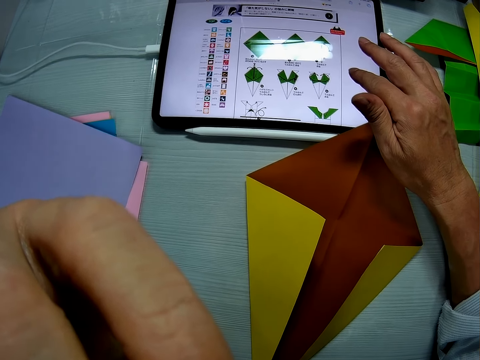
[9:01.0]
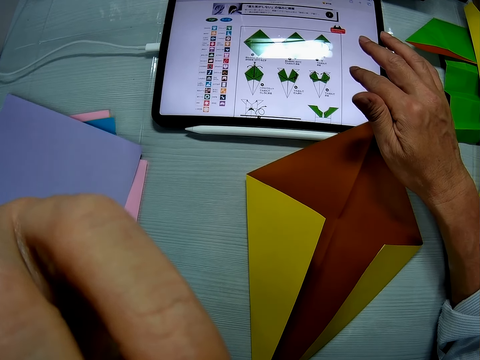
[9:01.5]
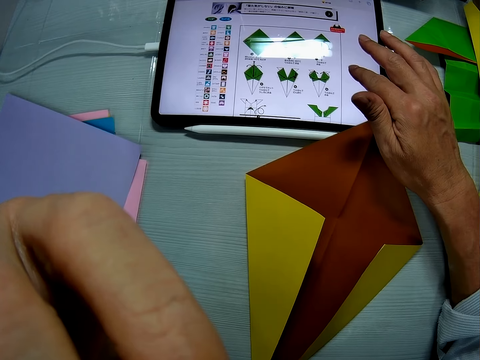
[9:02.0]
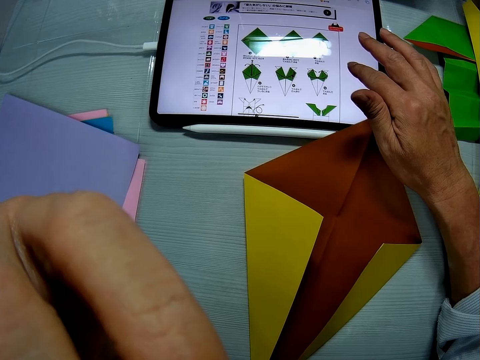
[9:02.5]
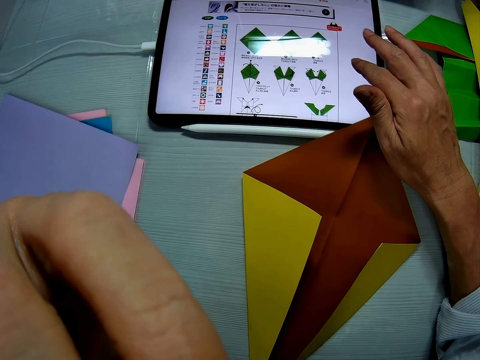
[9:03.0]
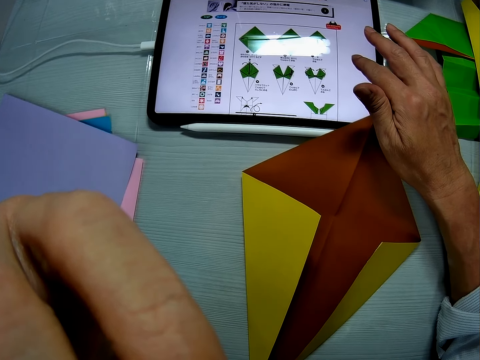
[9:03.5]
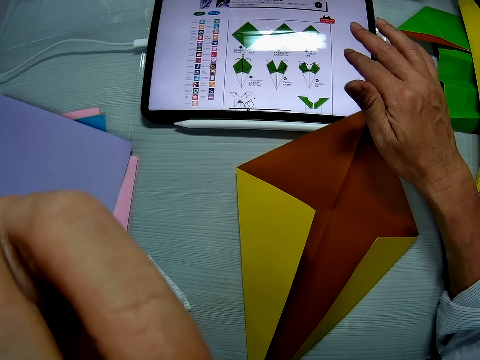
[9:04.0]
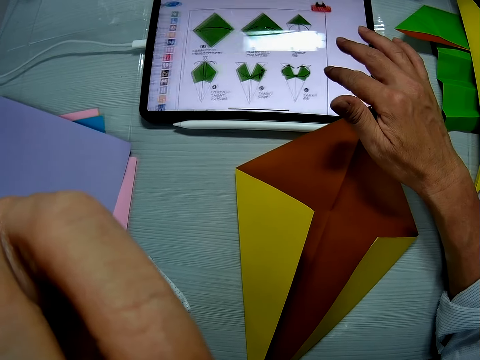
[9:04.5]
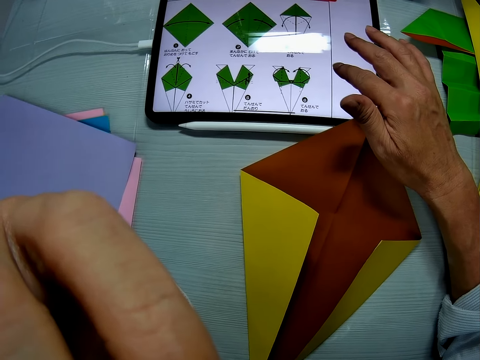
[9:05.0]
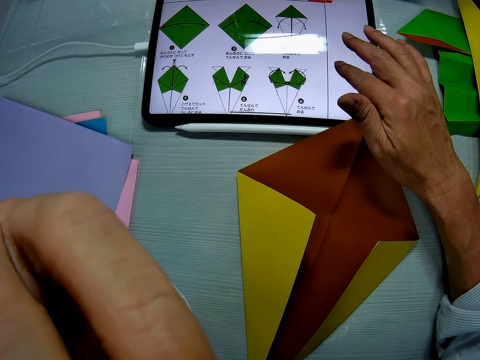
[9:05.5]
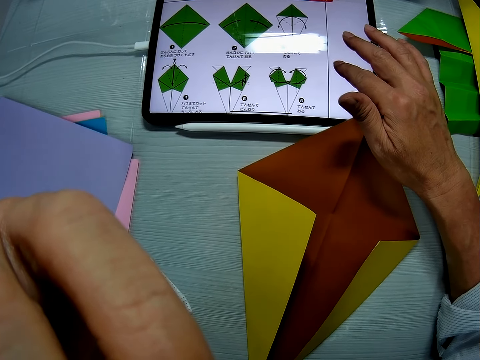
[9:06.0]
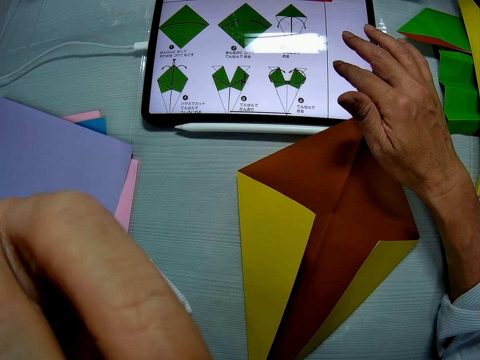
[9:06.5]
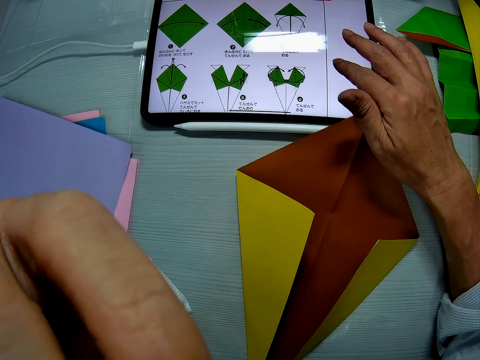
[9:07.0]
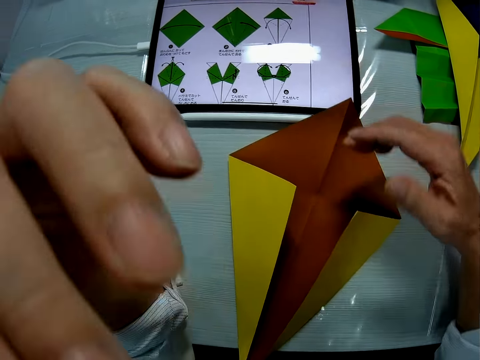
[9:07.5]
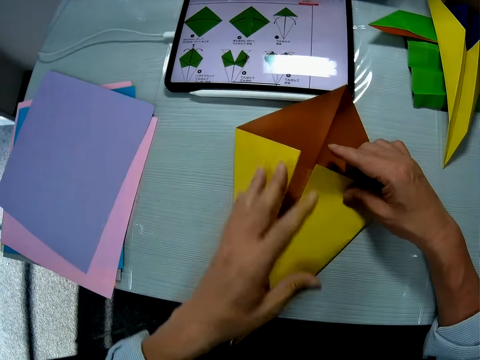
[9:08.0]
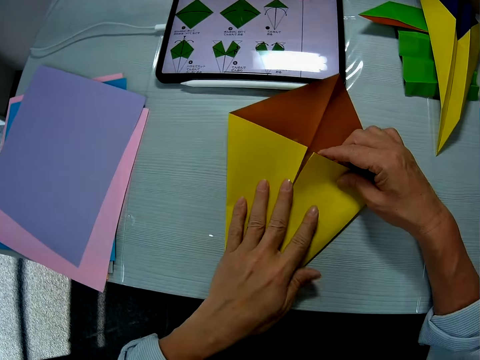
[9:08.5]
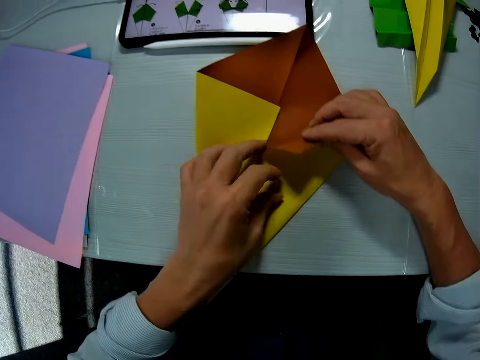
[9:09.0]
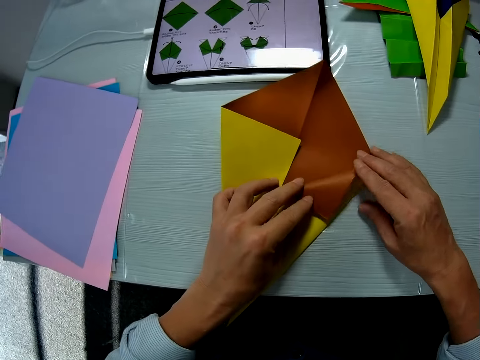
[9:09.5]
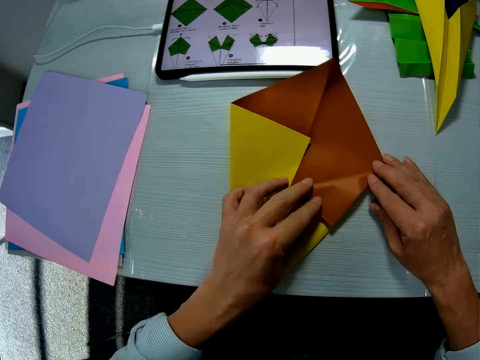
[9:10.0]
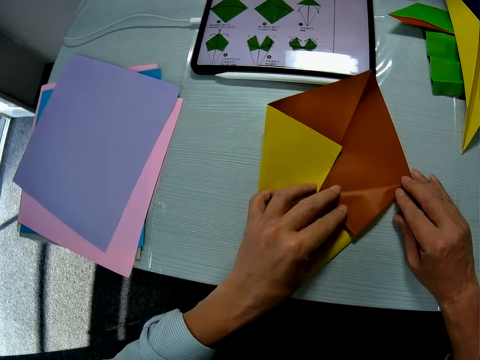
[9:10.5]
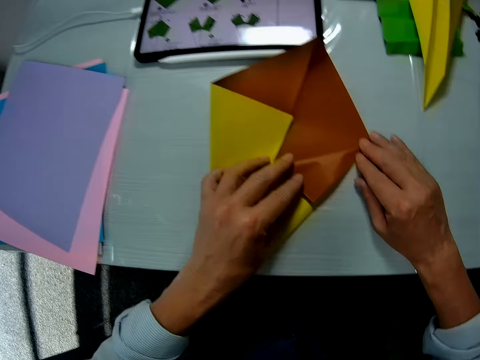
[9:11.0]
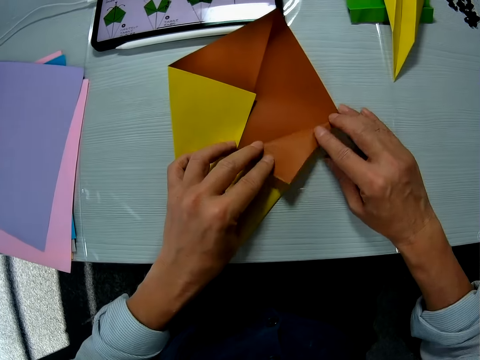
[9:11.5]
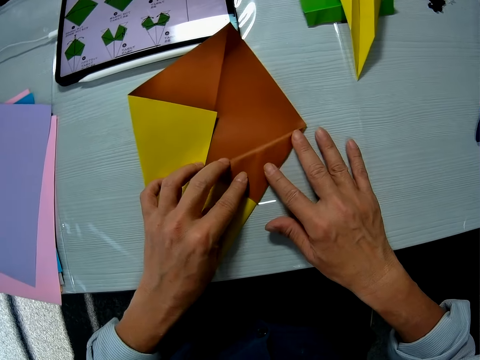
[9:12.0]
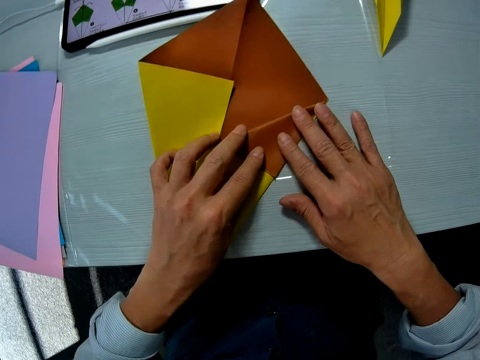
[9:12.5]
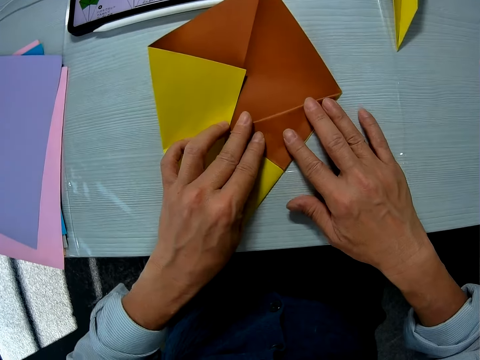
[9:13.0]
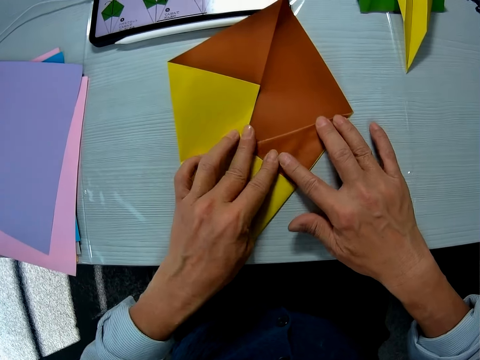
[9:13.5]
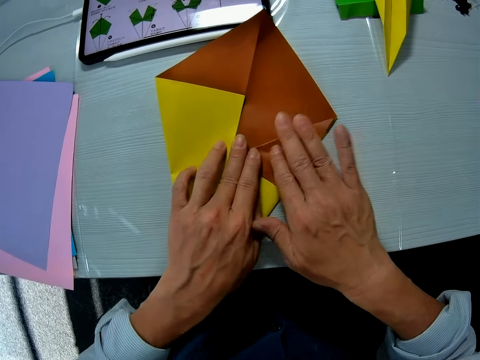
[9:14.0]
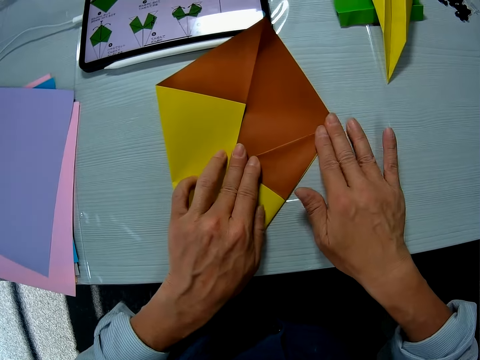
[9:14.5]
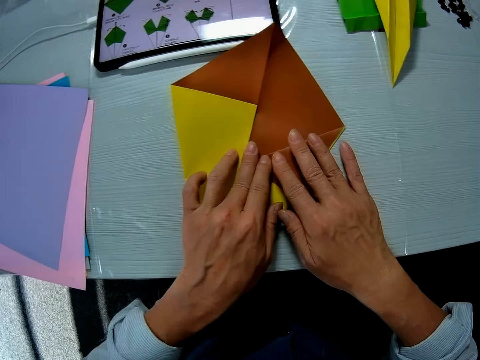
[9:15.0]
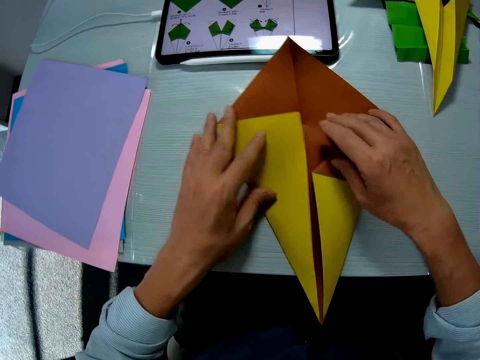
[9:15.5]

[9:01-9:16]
The camera wearer drops his hand from his face. He crafts with the colored paper on the table and folds the paper.

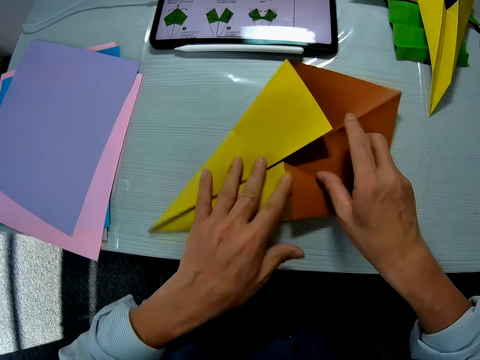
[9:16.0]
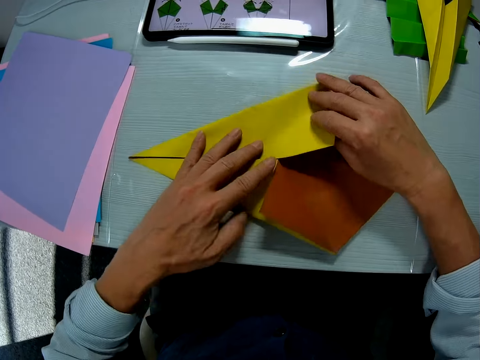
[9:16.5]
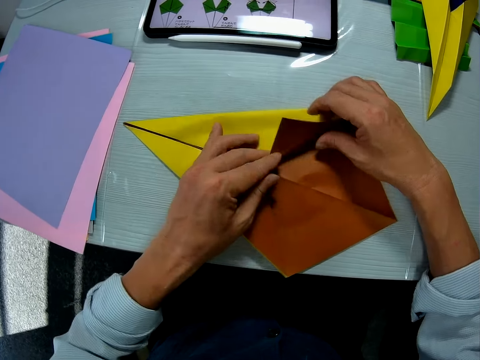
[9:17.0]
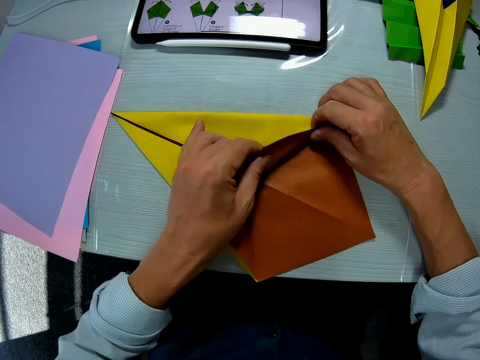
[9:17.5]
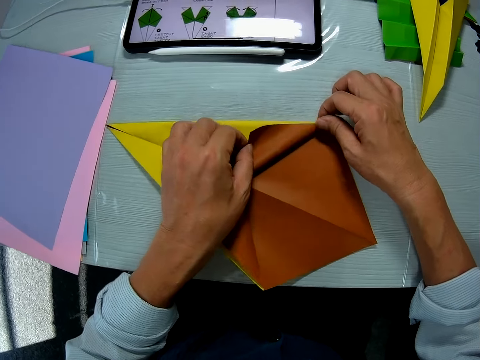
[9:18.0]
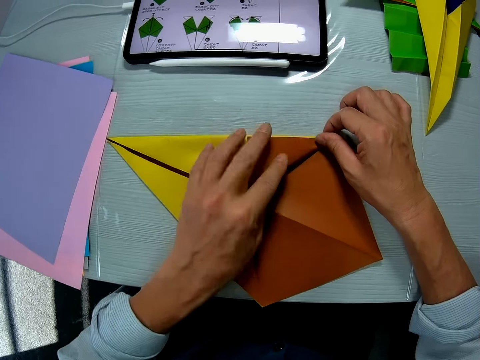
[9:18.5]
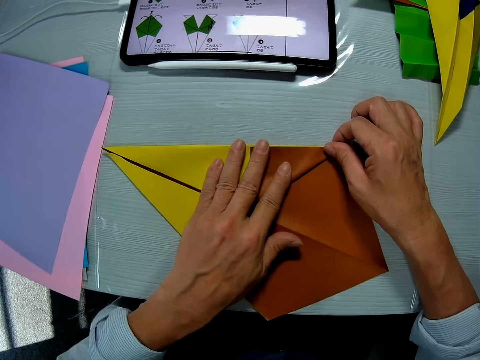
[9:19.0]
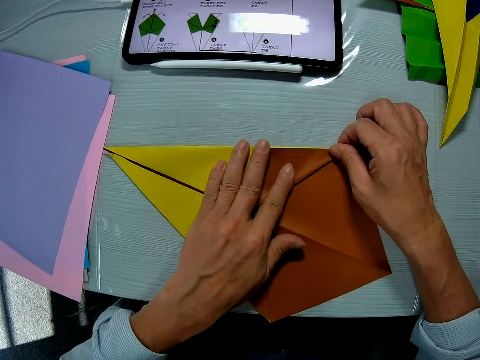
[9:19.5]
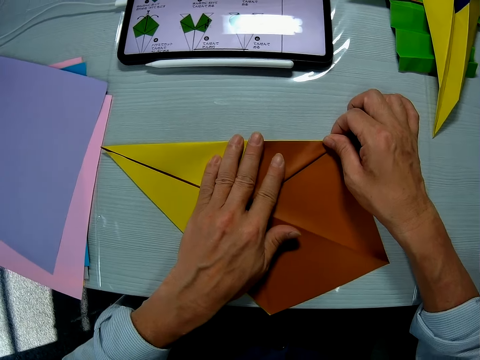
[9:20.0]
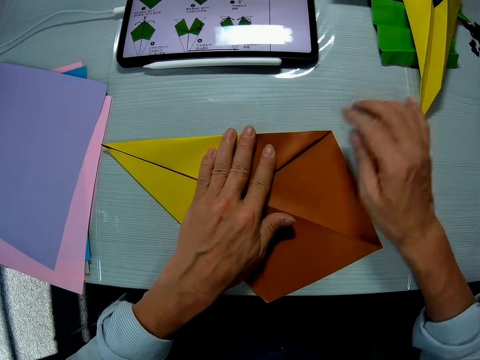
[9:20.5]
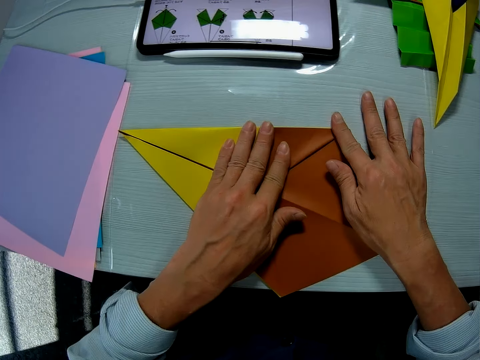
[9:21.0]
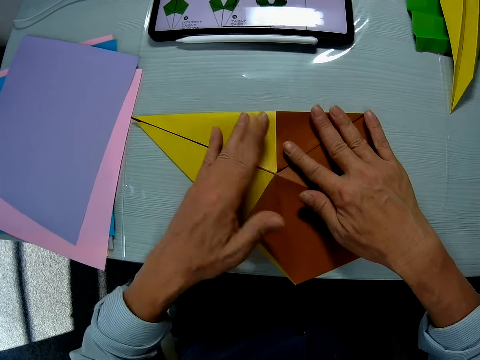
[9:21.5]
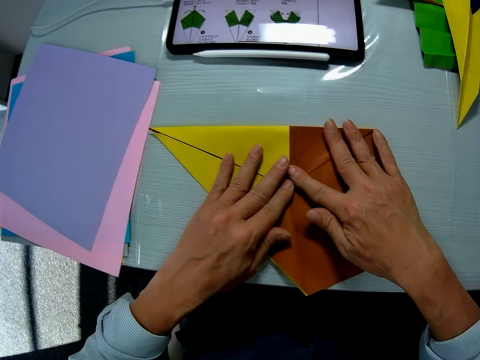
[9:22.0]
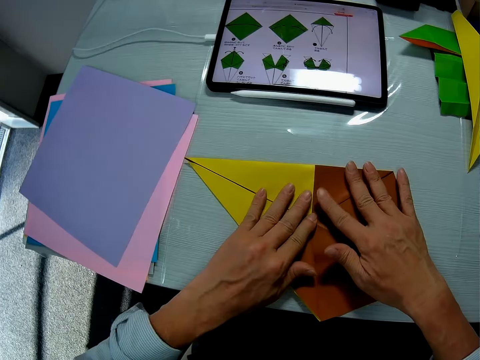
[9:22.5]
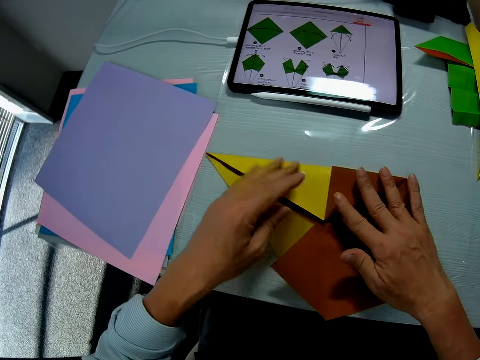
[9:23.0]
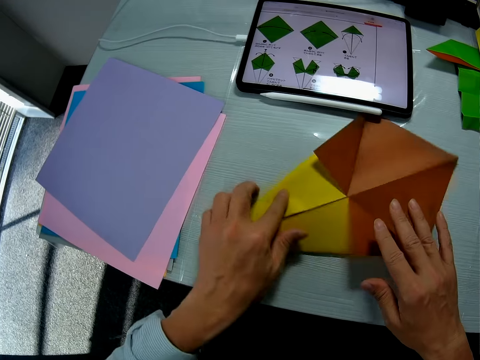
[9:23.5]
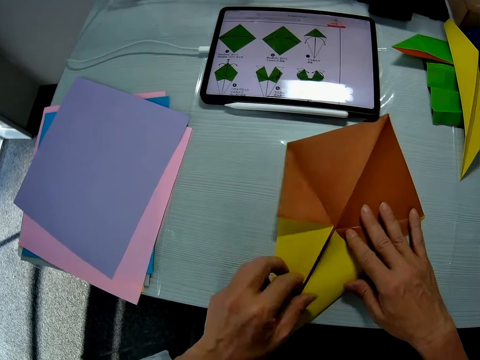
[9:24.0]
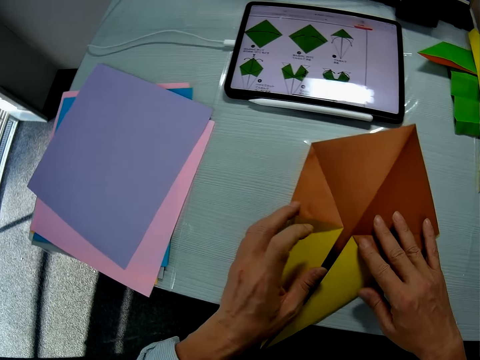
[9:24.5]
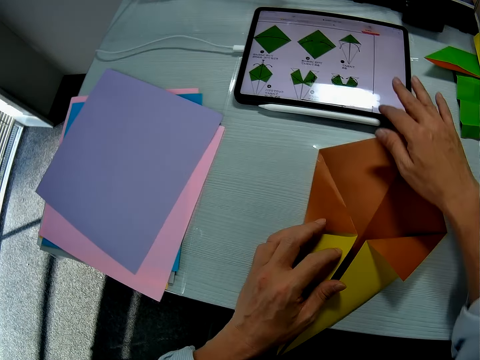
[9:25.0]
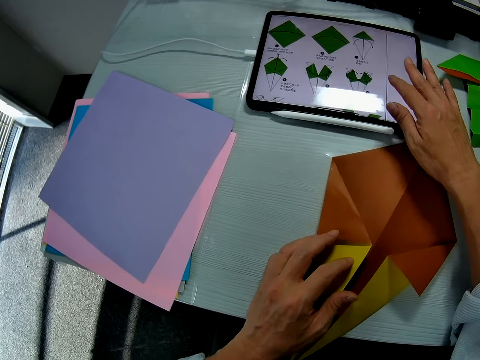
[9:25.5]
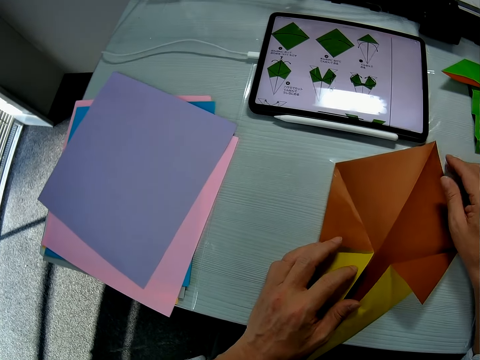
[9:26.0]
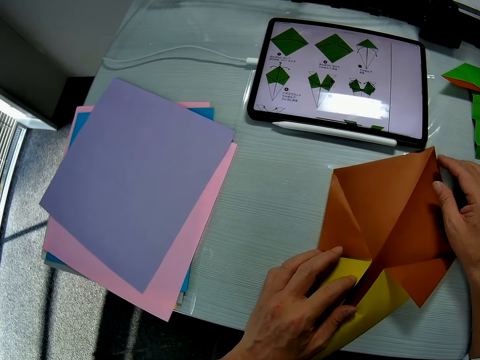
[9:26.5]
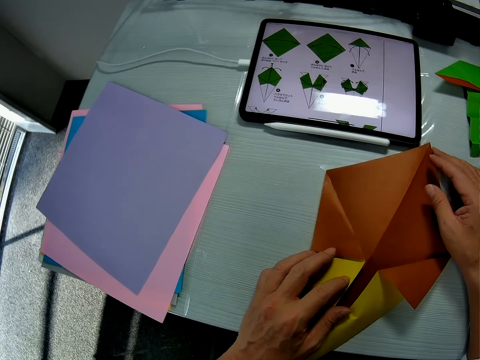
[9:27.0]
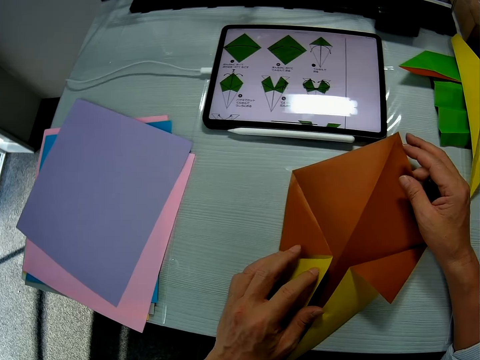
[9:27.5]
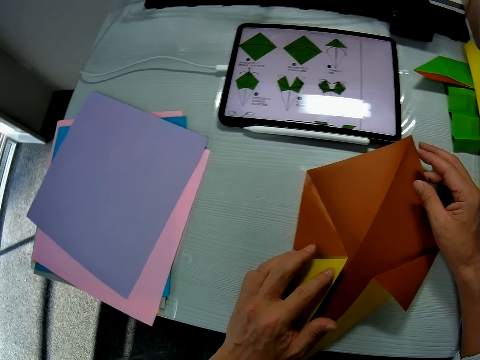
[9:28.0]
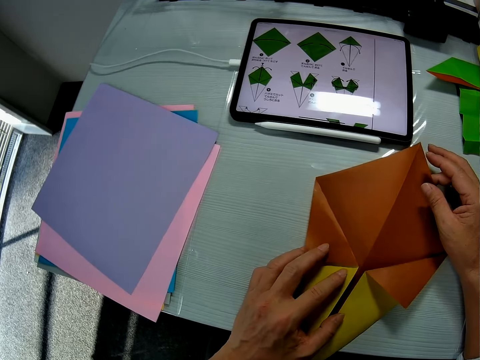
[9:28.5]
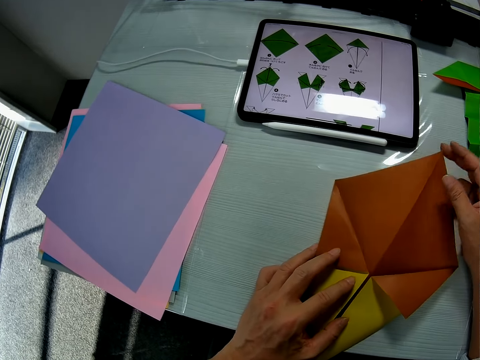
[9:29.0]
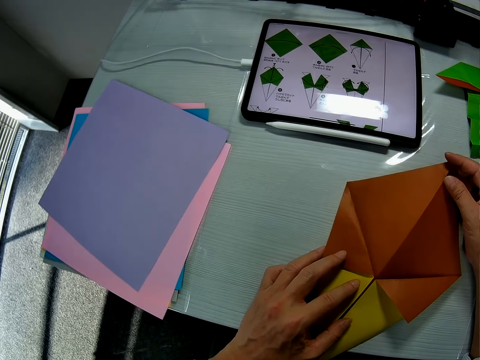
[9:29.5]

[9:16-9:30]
The camera wearer touches the screen of the tab on the table with his right hand. He scrolls the tab. He holds manila paper.
